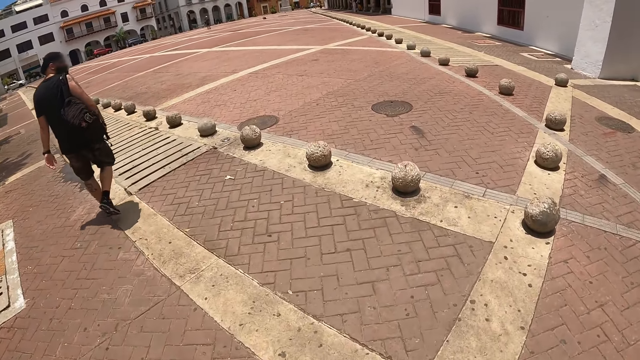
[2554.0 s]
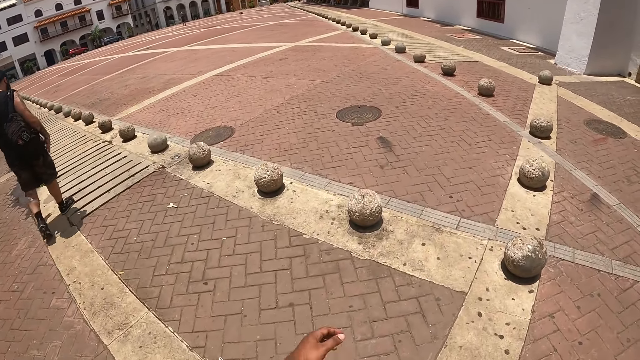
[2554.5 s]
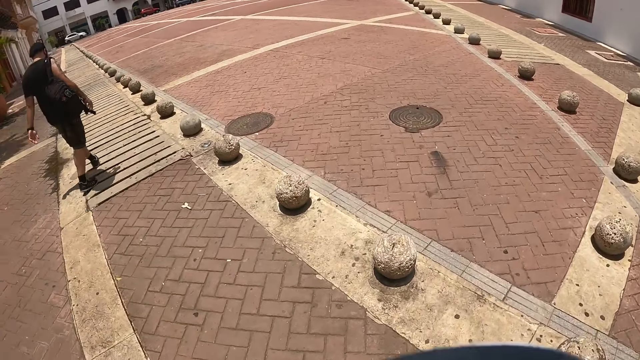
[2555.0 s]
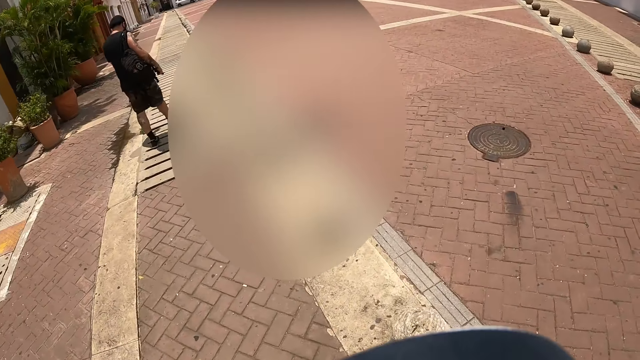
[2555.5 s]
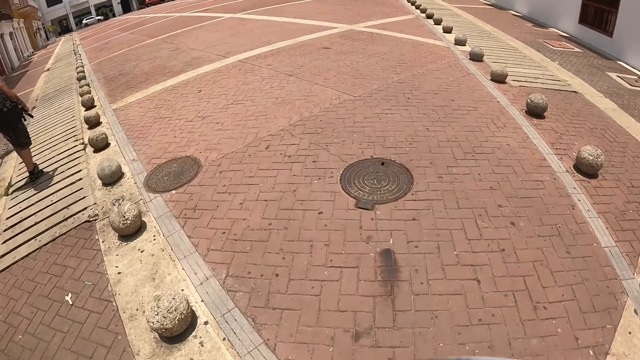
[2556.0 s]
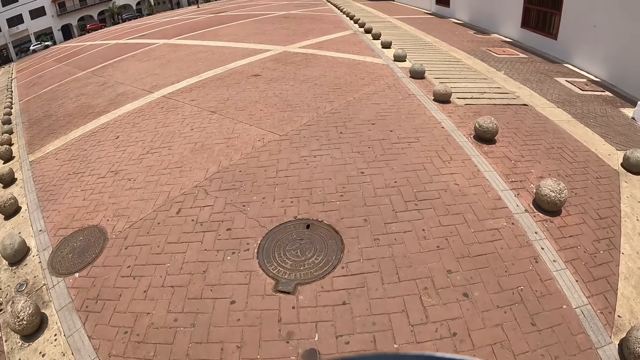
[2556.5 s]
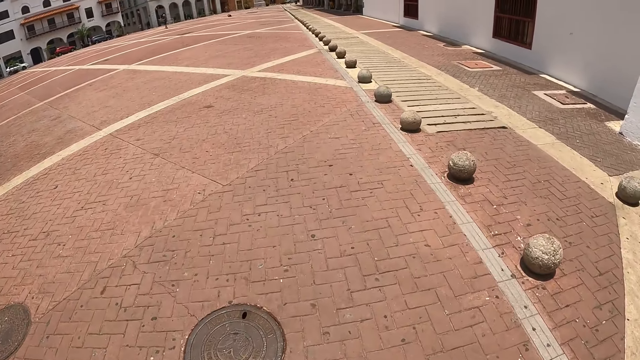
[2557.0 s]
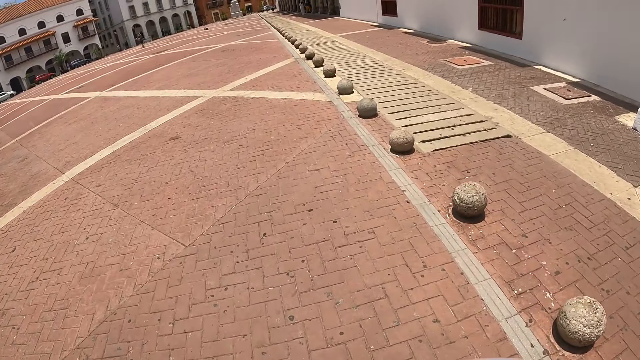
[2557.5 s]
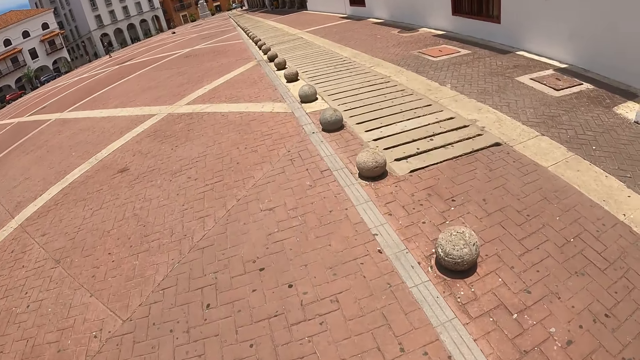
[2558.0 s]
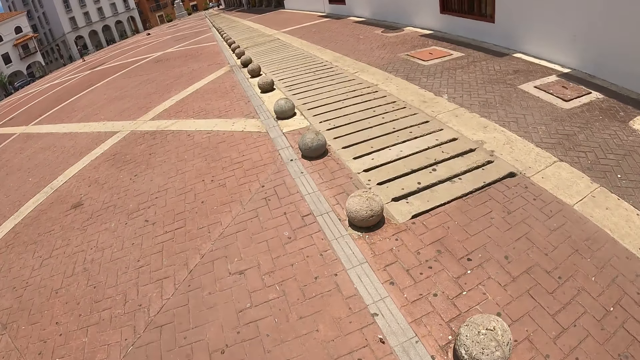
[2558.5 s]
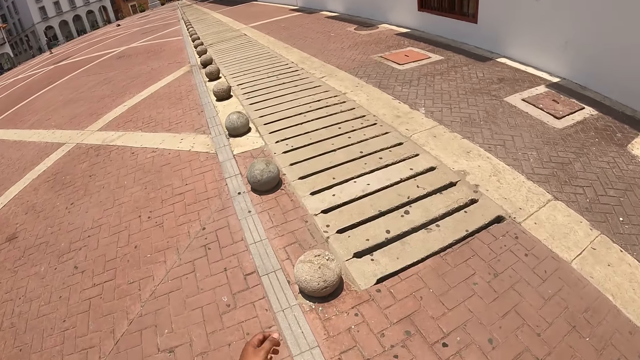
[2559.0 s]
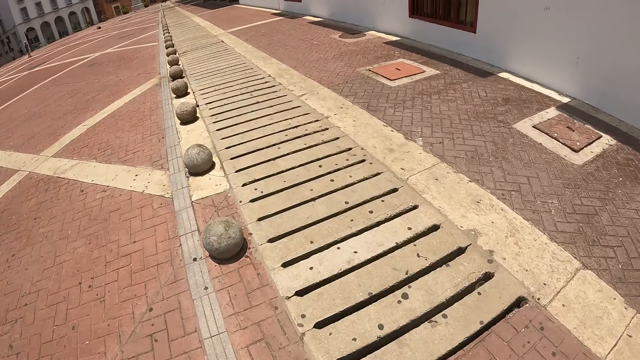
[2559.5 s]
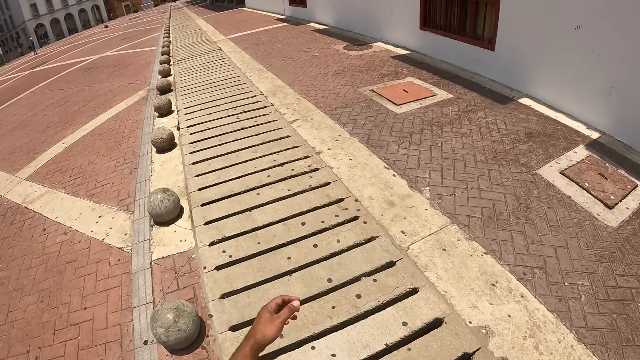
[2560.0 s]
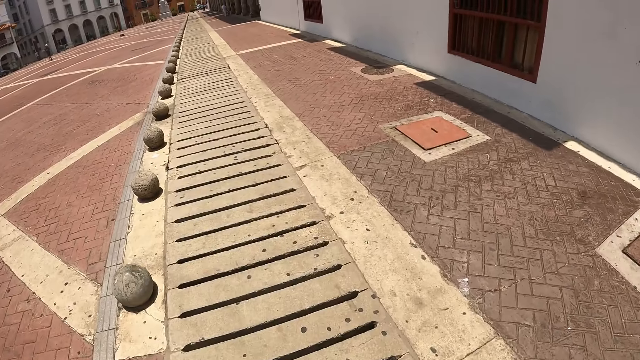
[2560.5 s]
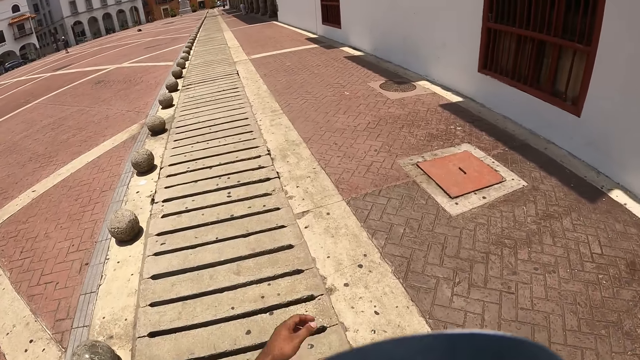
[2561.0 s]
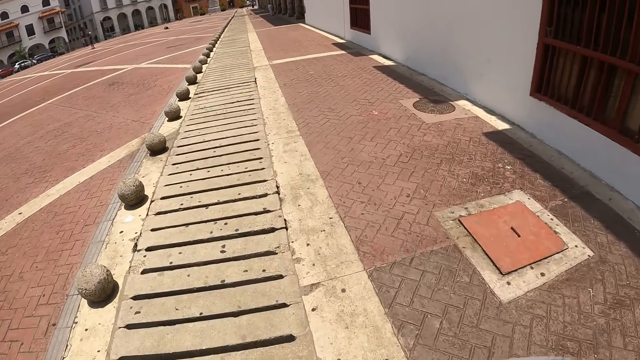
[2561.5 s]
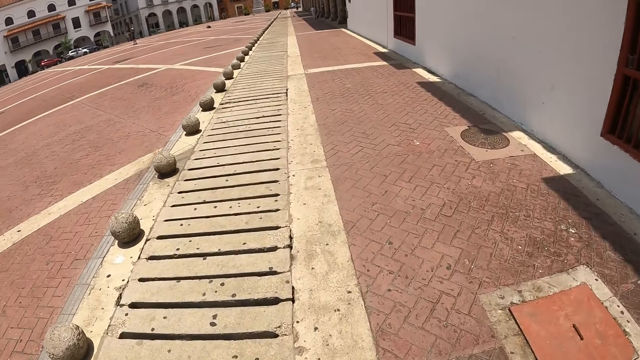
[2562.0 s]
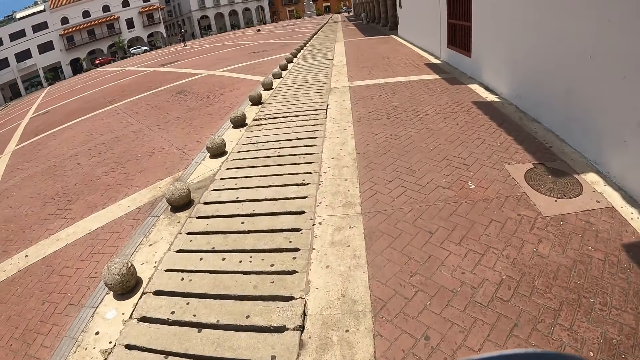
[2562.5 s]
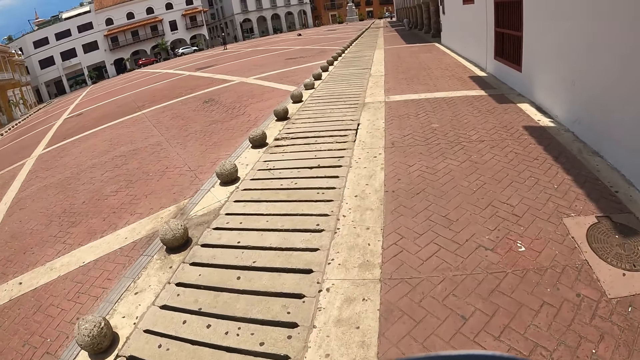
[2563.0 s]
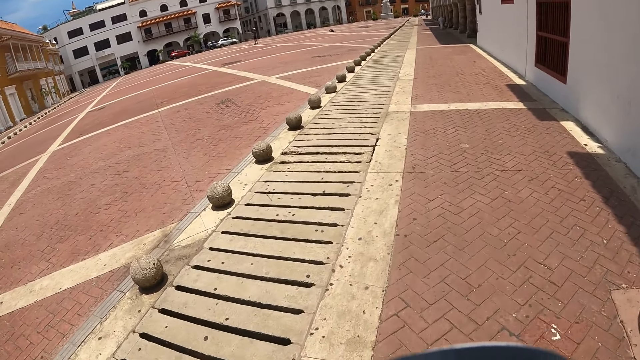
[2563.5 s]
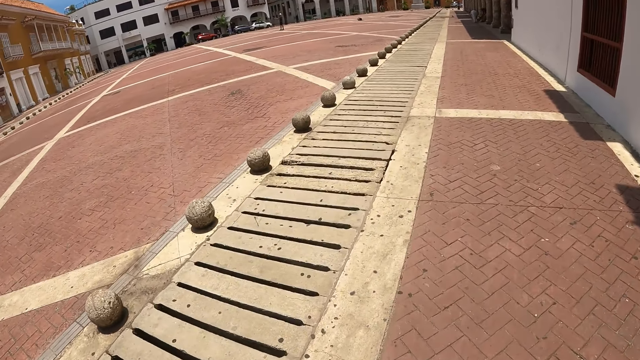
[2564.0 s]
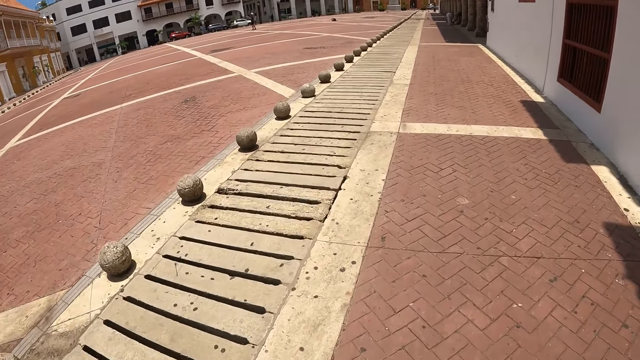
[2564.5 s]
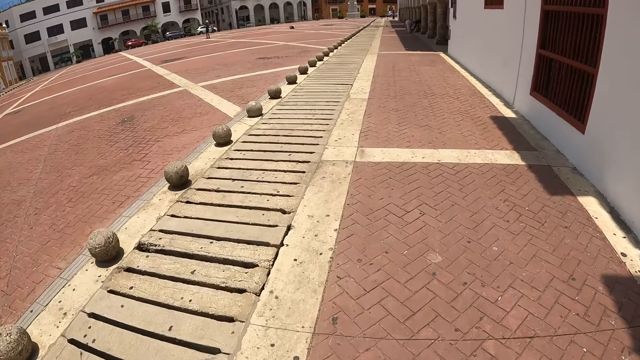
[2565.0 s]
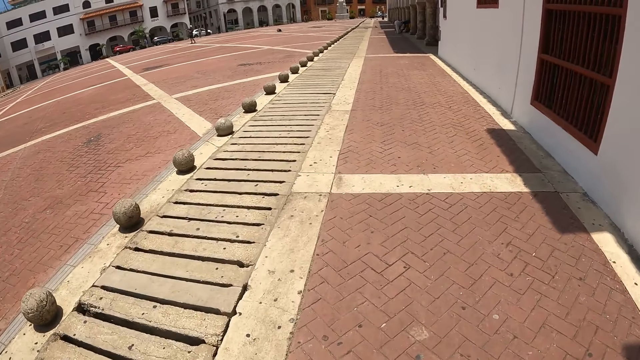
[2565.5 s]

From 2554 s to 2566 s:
The camera wearer looks around. They swing the left hand. They walk ahead.

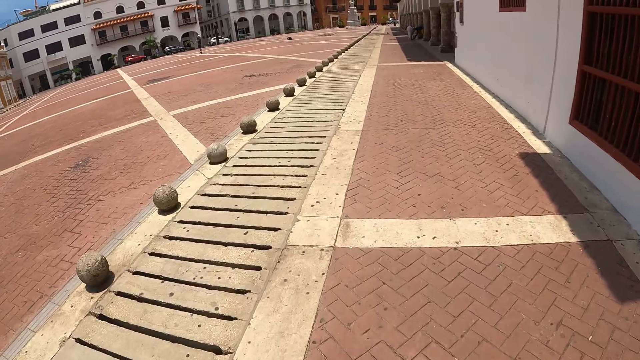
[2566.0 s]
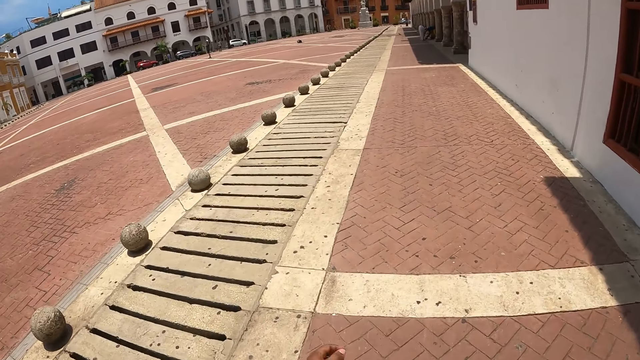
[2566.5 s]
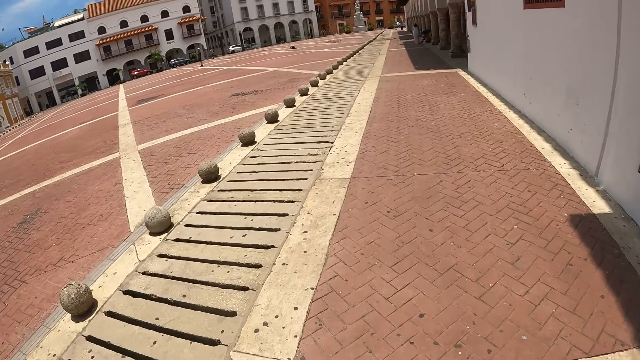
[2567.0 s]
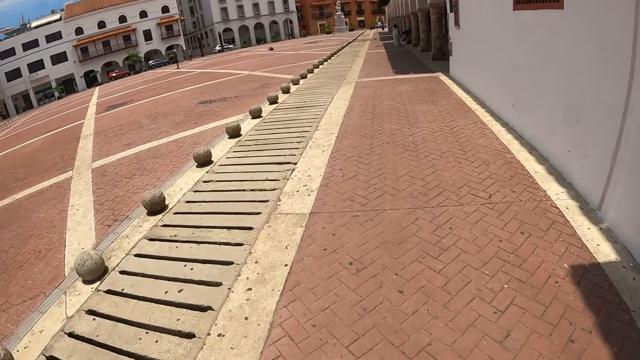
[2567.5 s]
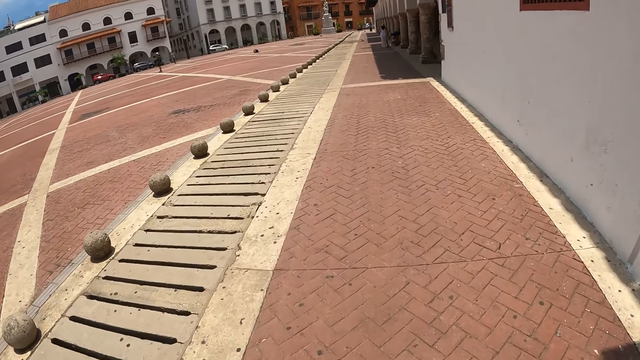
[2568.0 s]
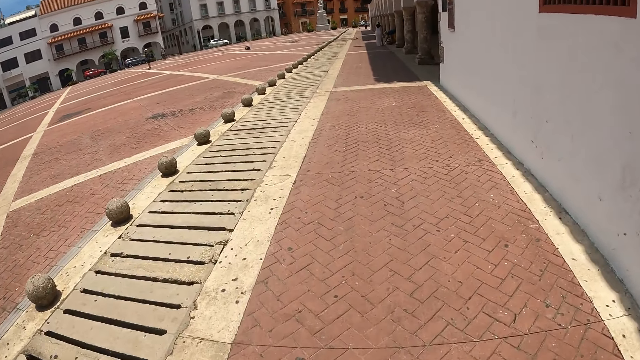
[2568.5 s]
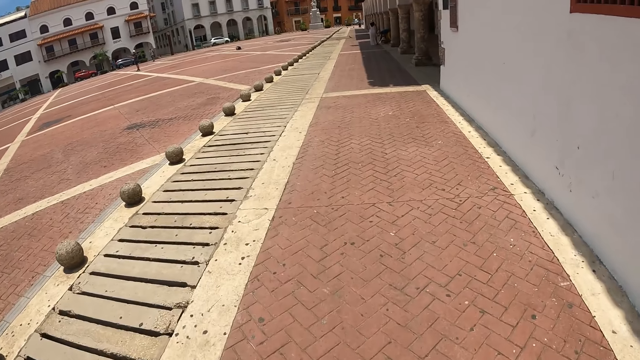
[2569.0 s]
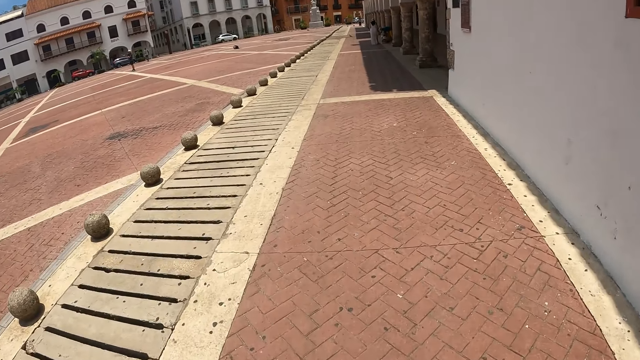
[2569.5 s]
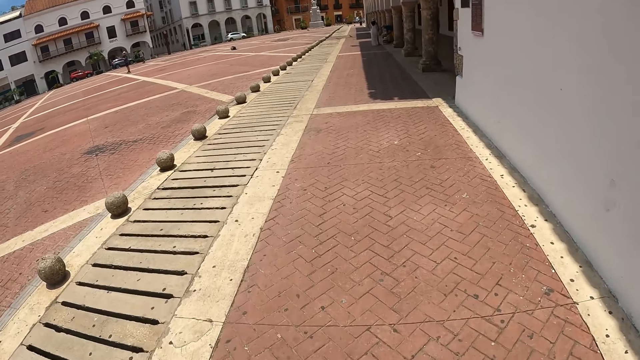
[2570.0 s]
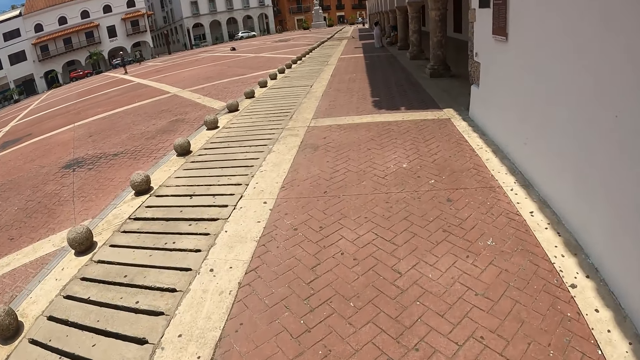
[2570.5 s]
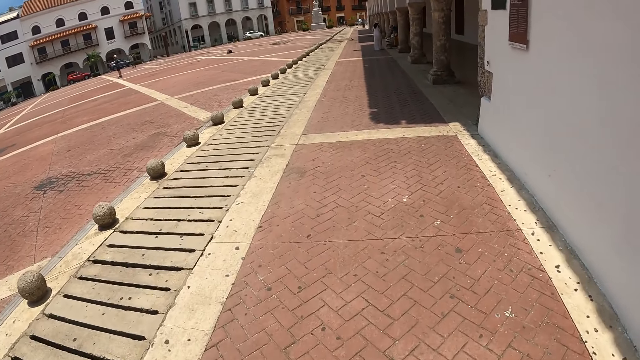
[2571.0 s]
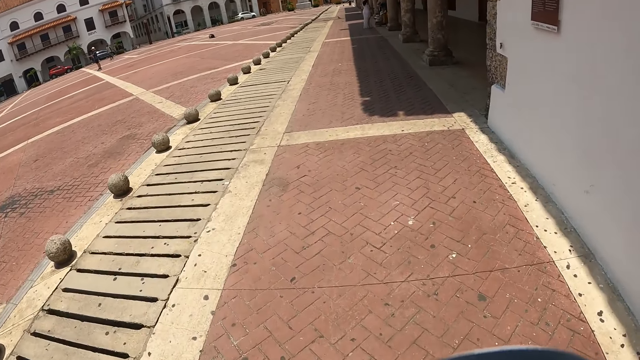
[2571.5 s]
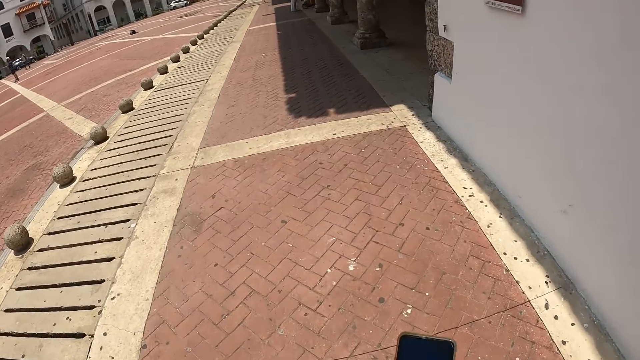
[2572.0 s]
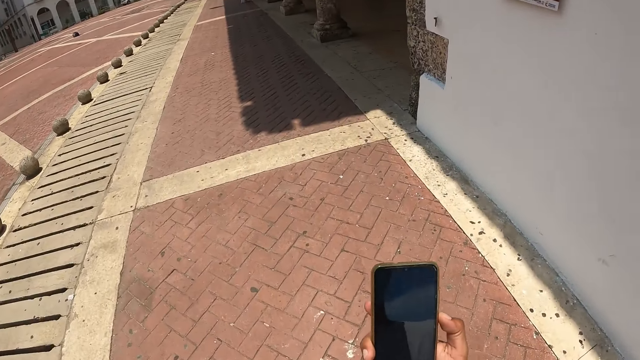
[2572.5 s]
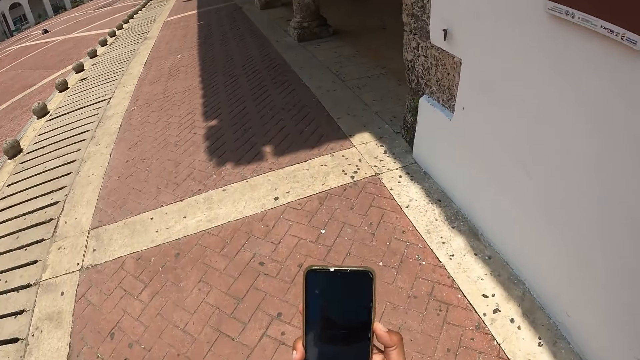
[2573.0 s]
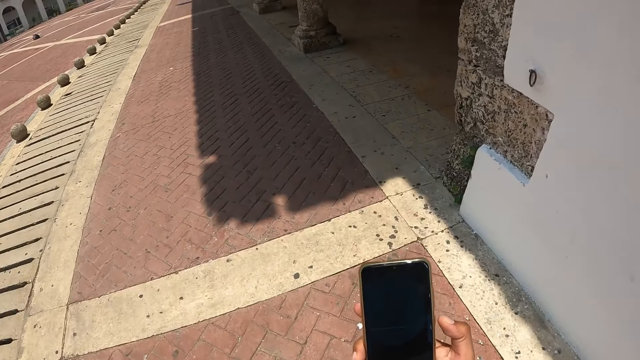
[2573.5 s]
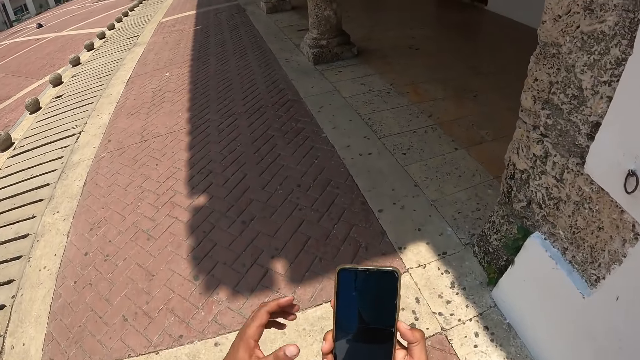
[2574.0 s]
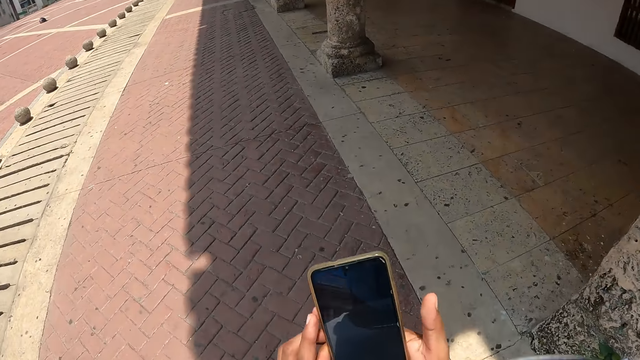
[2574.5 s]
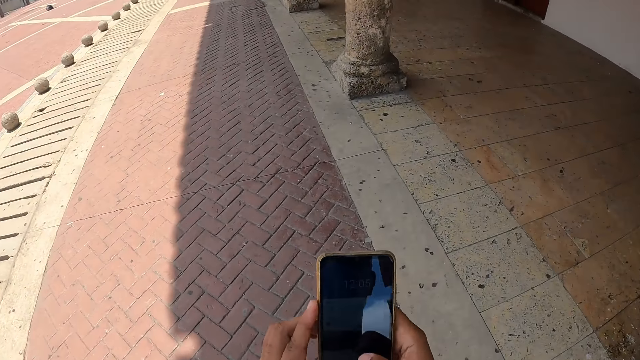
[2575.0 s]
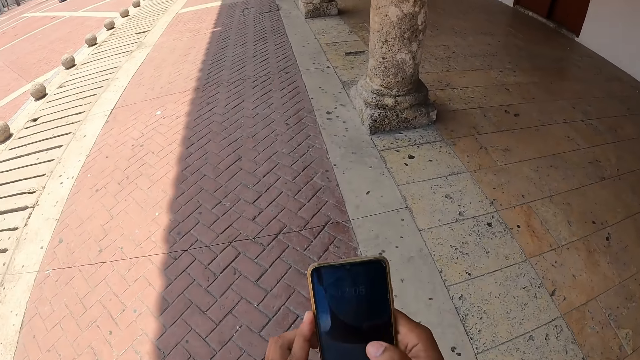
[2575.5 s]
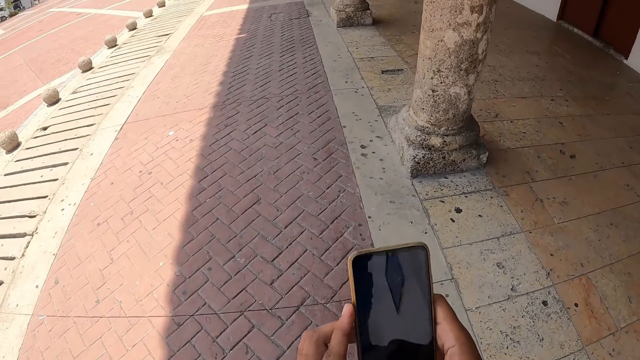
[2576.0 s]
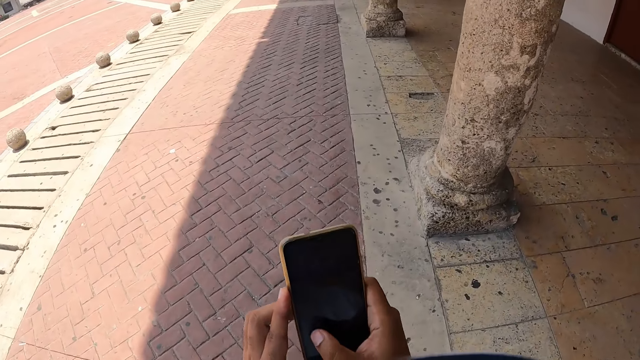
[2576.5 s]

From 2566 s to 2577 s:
The camera wearer looks at the phone. They hold the phone with the right hand. They hold the phone with both hands.
